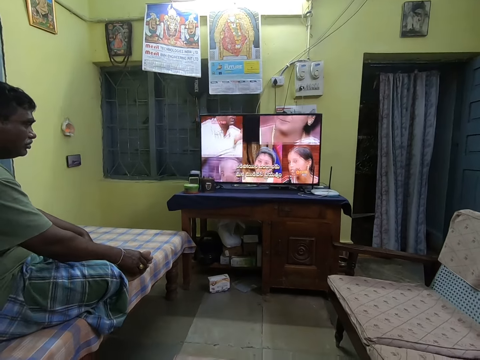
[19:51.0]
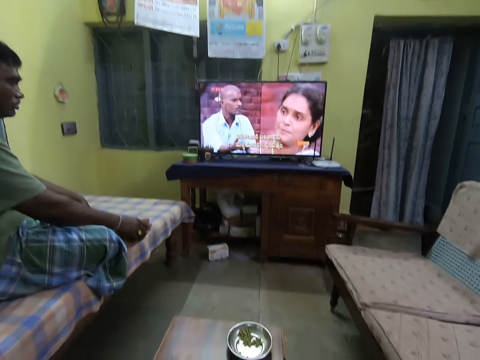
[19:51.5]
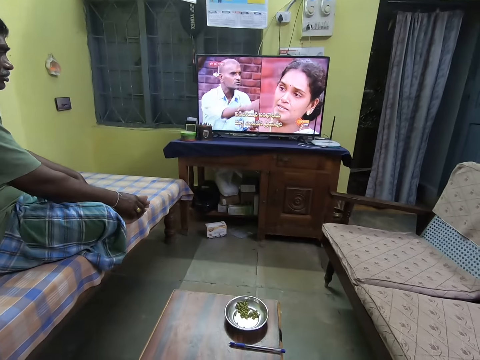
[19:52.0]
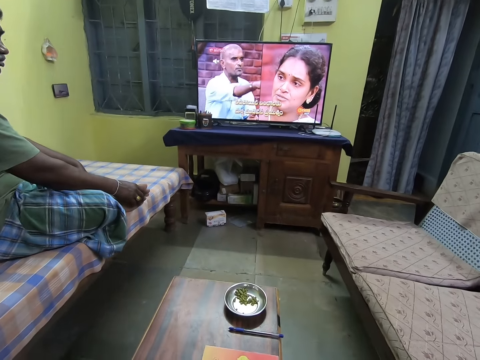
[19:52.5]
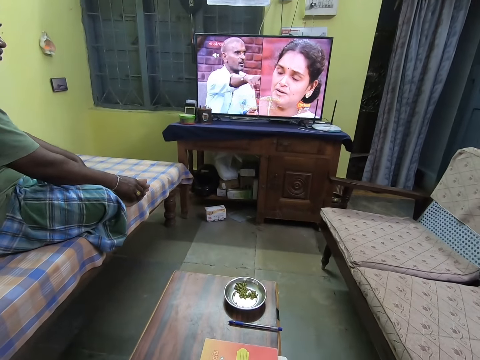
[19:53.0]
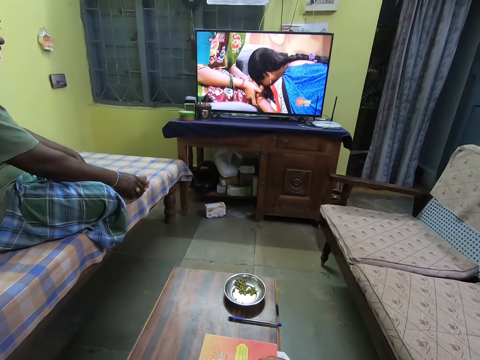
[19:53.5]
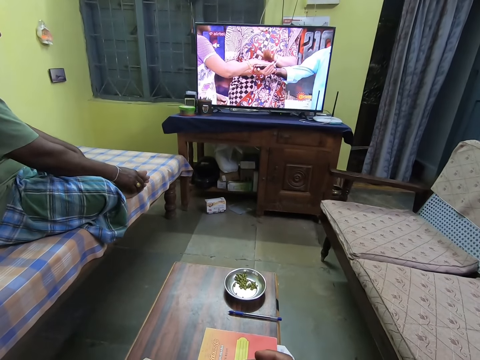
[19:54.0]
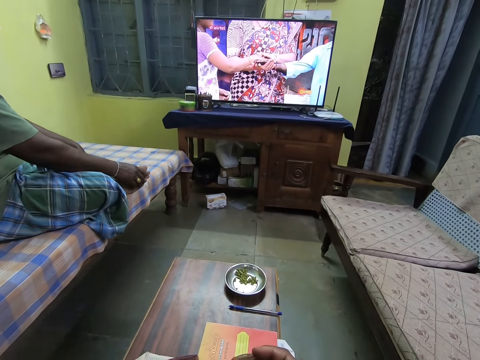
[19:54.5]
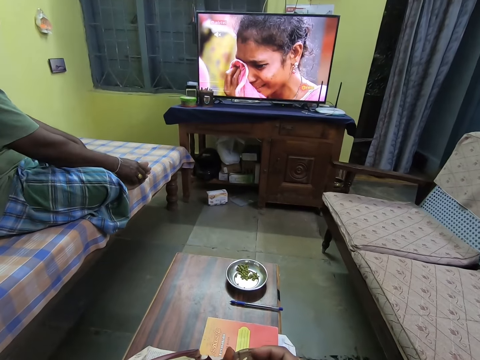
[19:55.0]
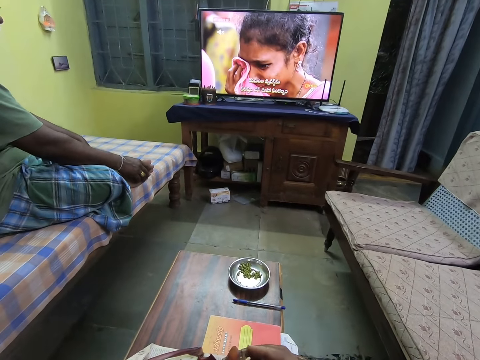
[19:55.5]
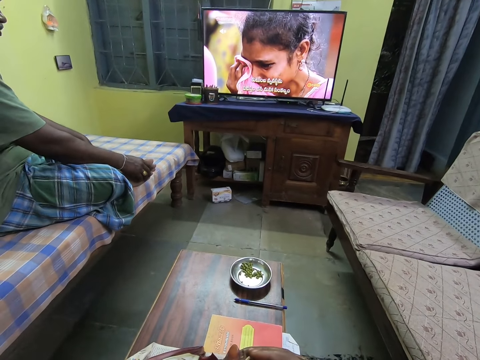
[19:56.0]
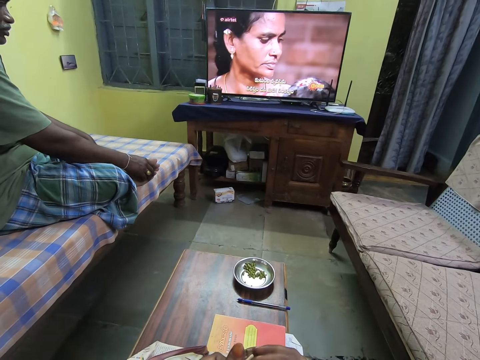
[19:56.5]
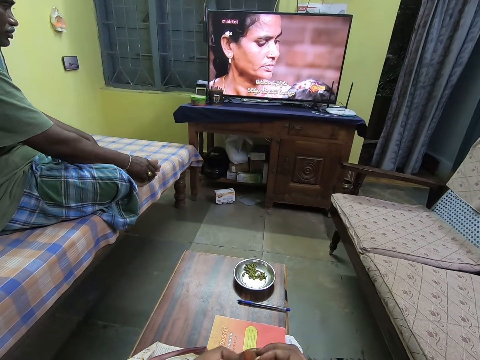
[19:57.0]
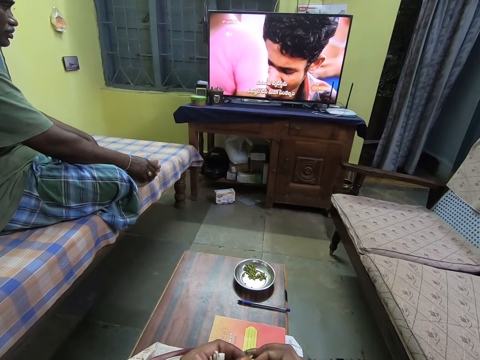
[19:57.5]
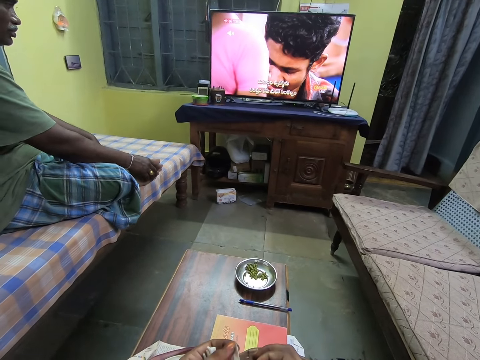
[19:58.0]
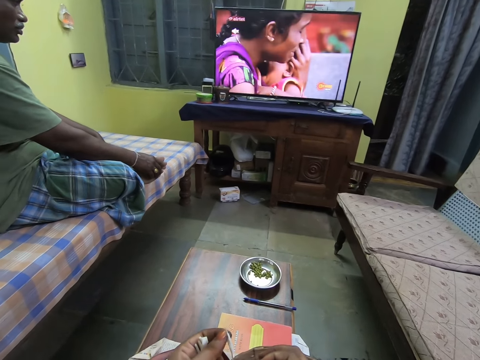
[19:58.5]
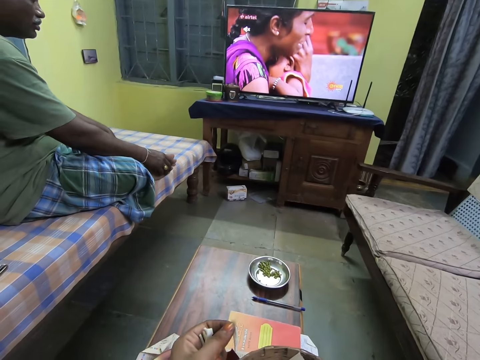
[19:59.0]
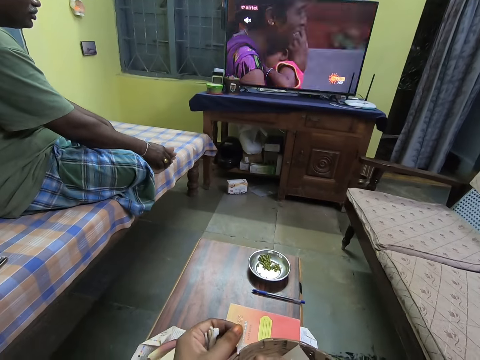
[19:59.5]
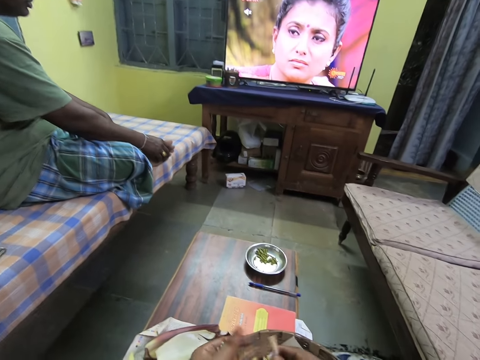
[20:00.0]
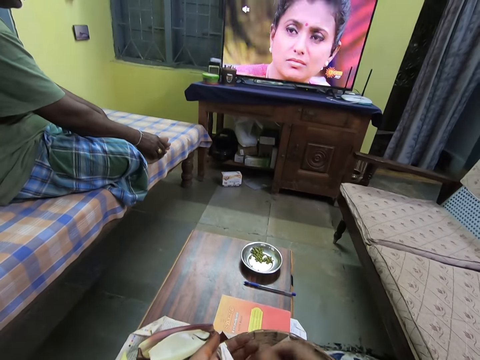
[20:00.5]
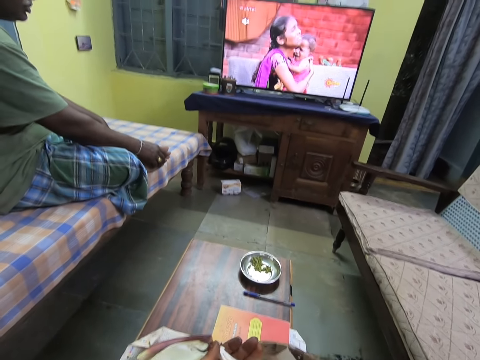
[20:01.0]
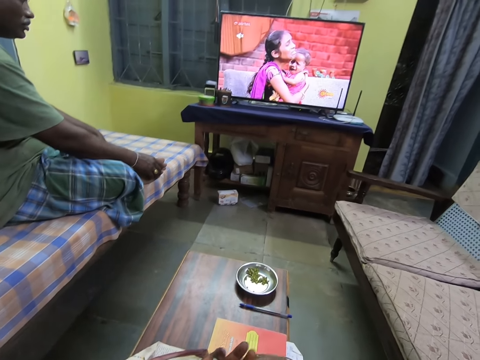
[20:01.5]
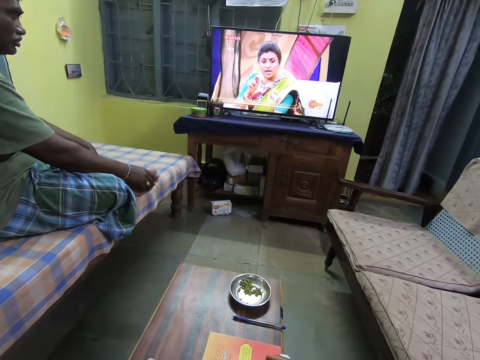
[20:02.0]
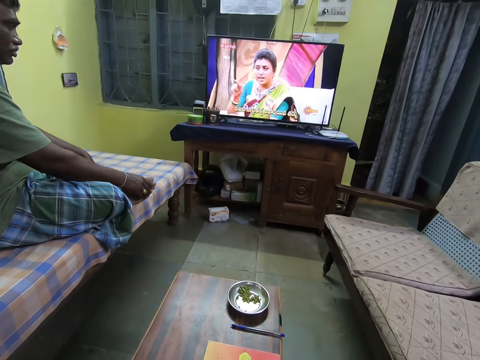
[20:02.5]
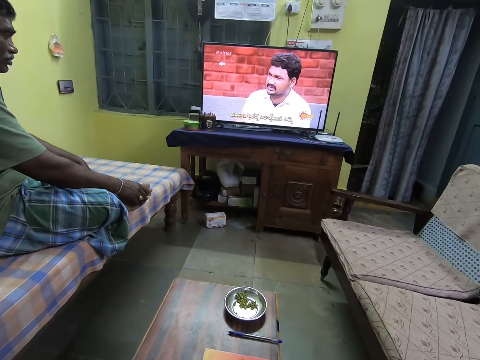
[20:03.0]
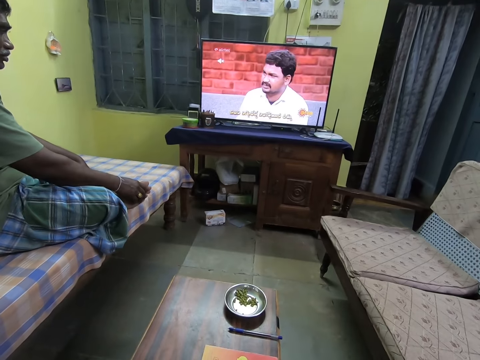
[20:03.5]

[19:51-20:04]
The camera wearer peels a plantain flower with her right hand. She removes the plantain flower seed from the plantain flower with her right hand. She passes the plantain flower to her right hand with her left hand. She drops the plantain flower on some plantain flowers on the paper in the basket with her right hand.

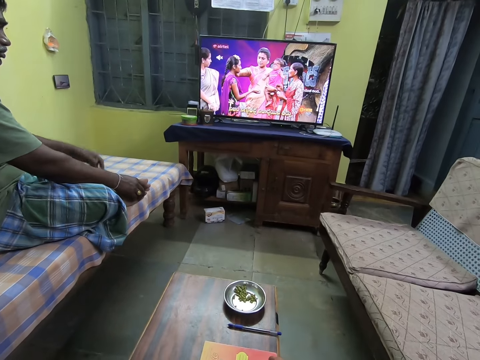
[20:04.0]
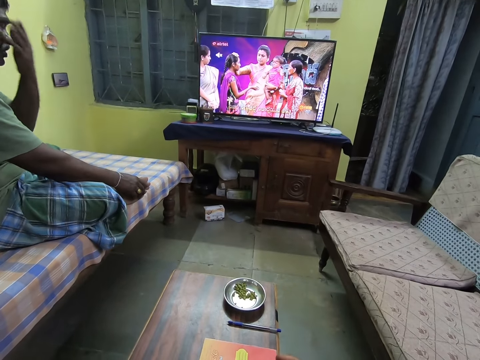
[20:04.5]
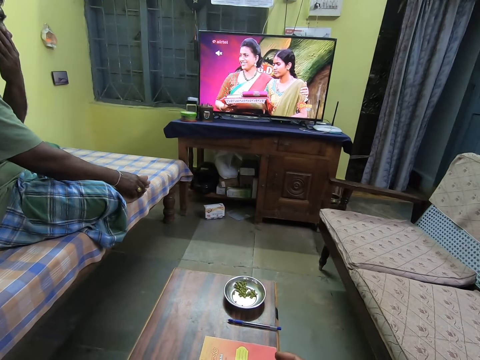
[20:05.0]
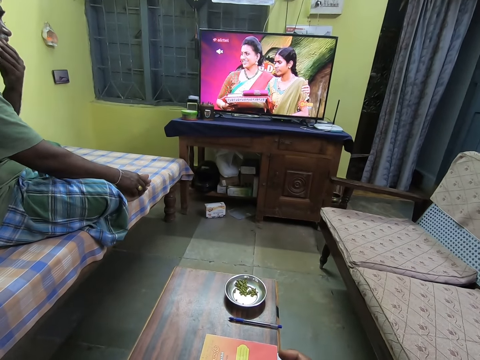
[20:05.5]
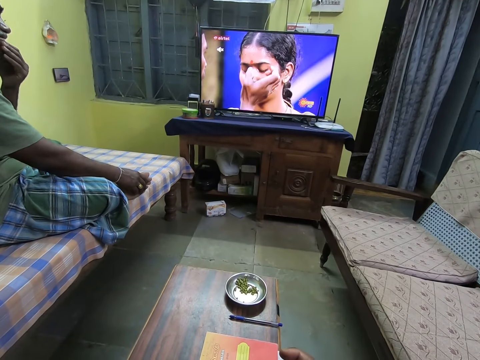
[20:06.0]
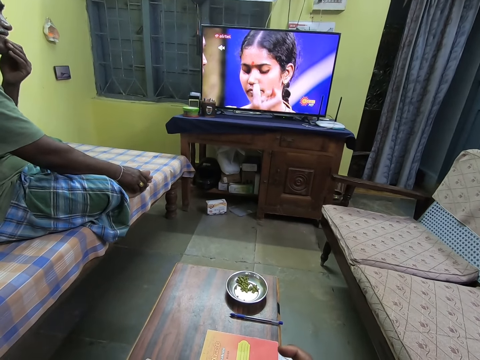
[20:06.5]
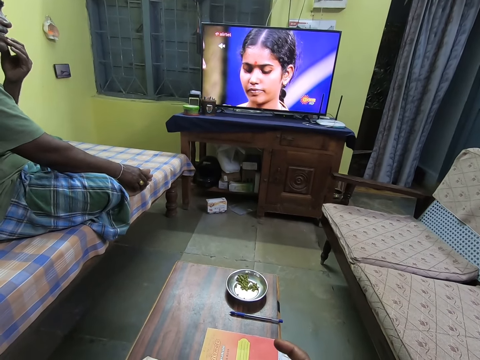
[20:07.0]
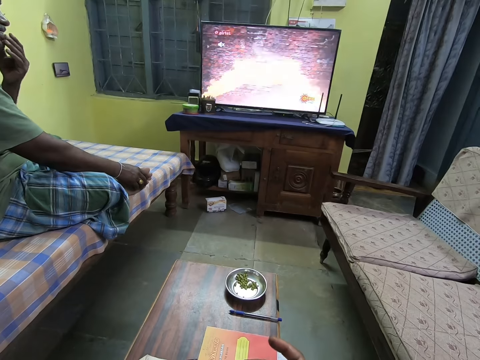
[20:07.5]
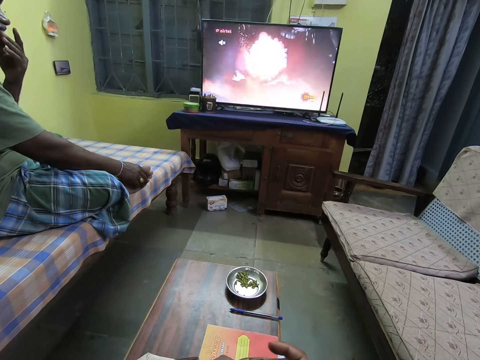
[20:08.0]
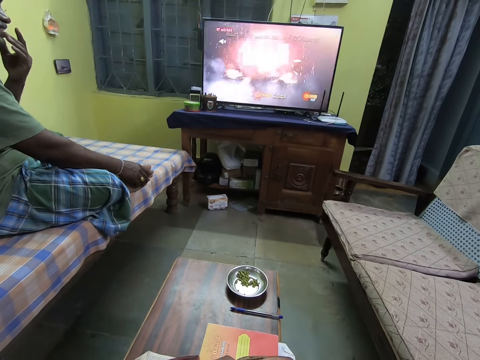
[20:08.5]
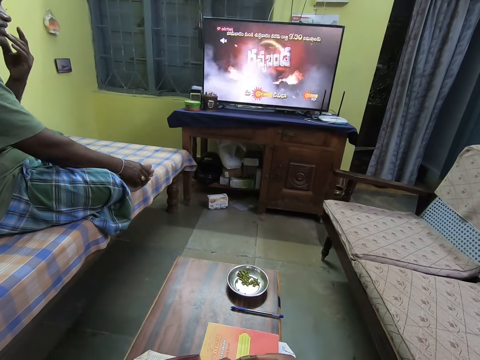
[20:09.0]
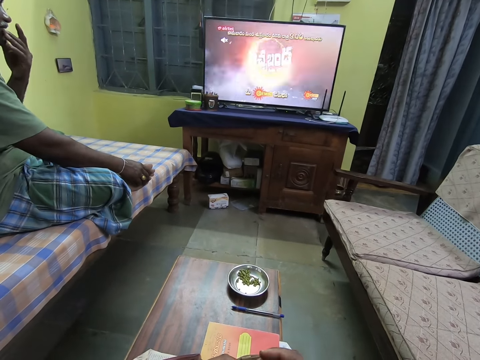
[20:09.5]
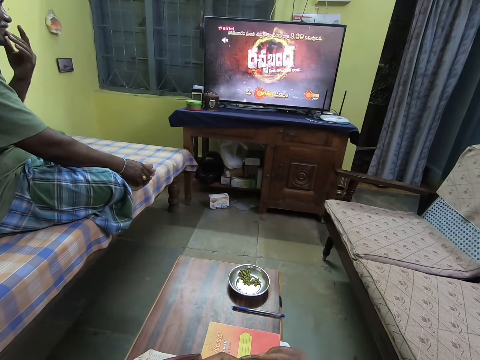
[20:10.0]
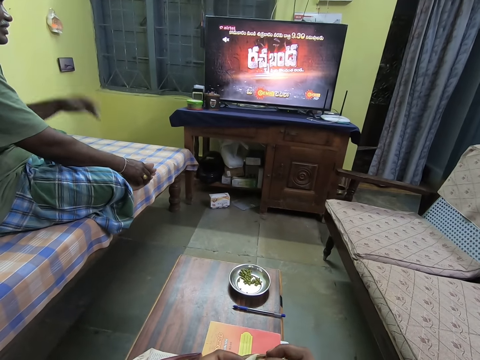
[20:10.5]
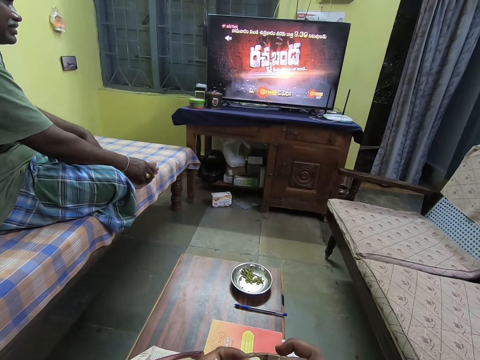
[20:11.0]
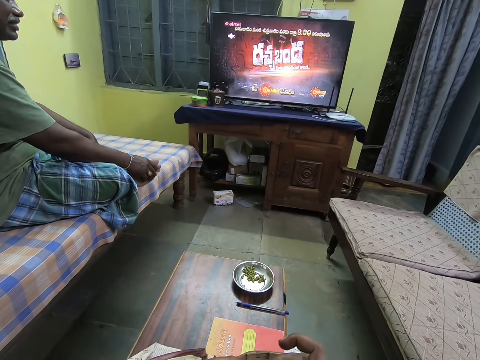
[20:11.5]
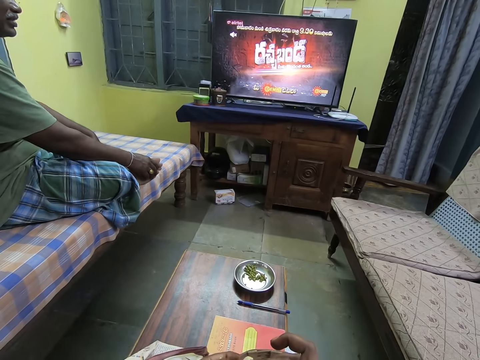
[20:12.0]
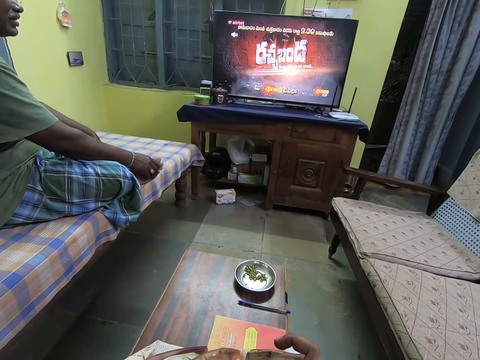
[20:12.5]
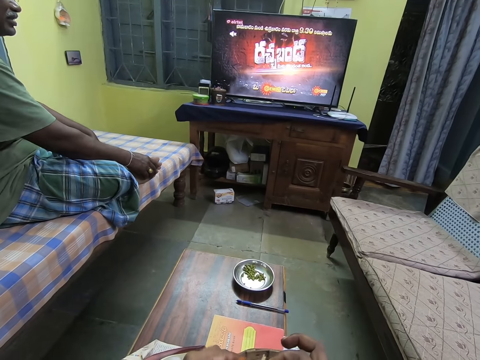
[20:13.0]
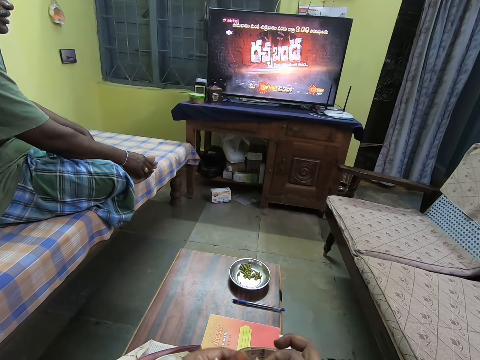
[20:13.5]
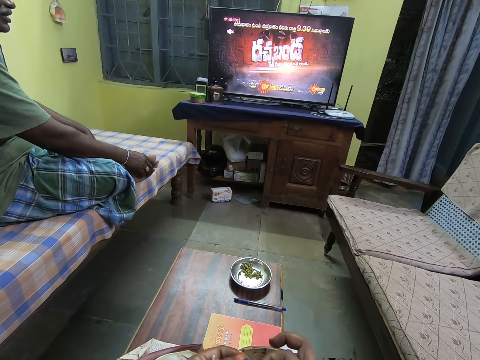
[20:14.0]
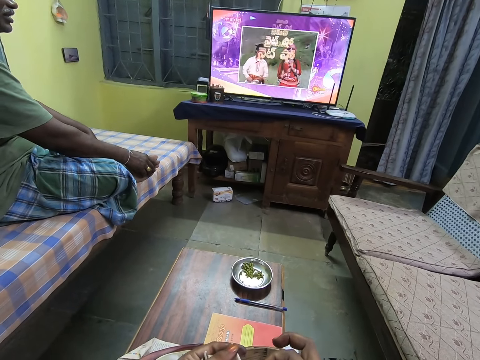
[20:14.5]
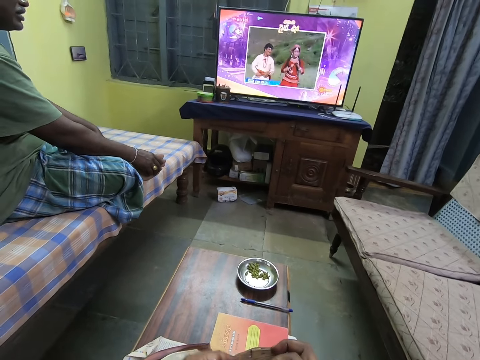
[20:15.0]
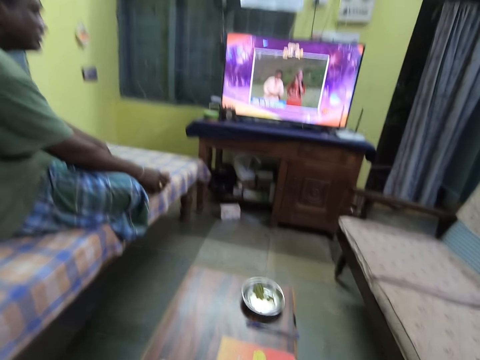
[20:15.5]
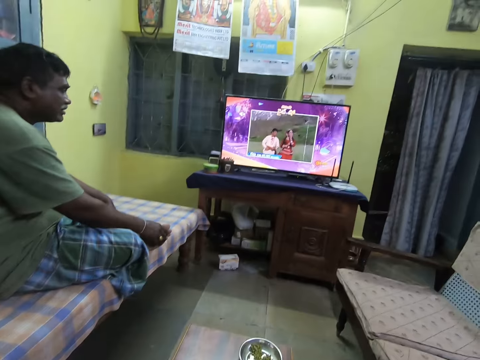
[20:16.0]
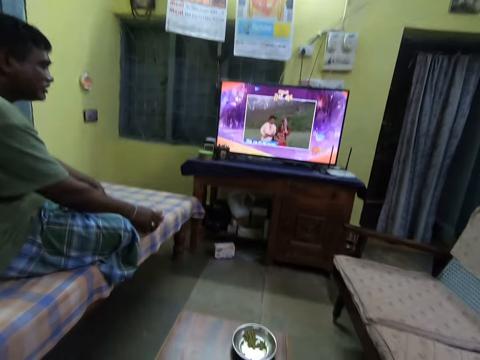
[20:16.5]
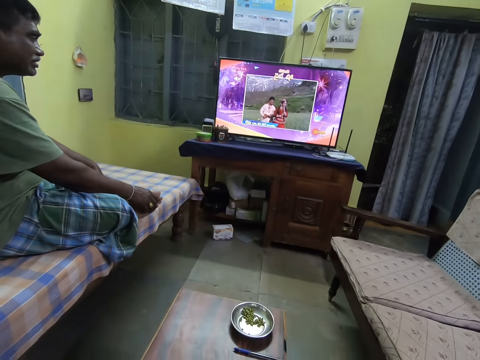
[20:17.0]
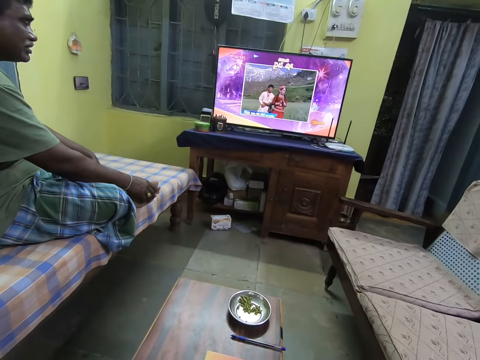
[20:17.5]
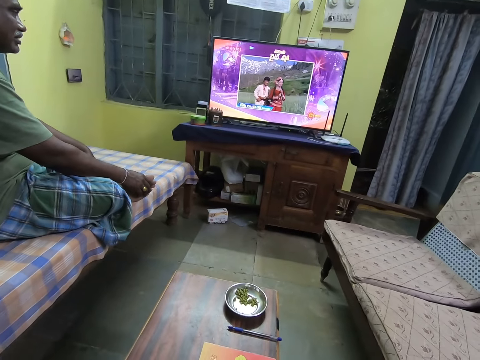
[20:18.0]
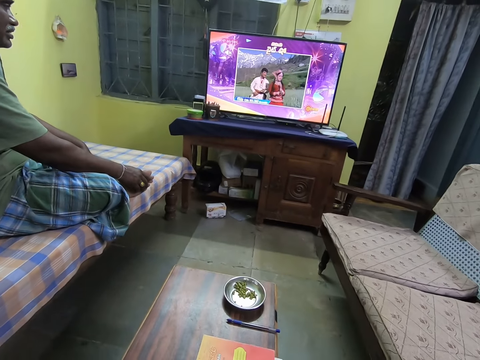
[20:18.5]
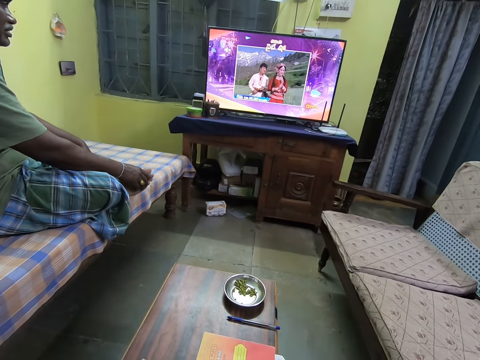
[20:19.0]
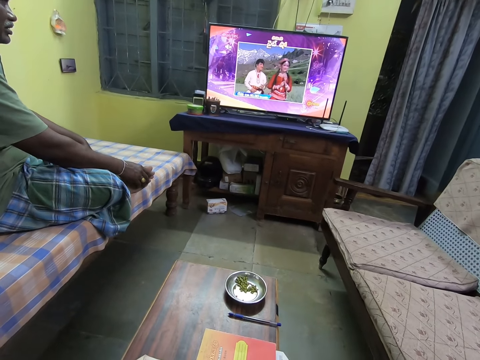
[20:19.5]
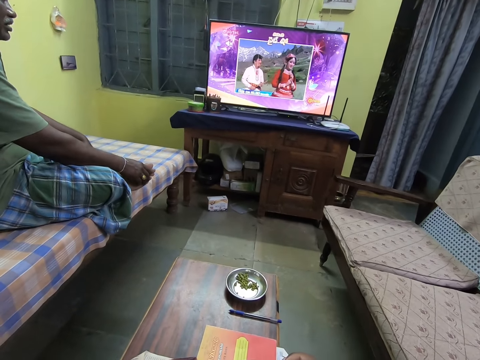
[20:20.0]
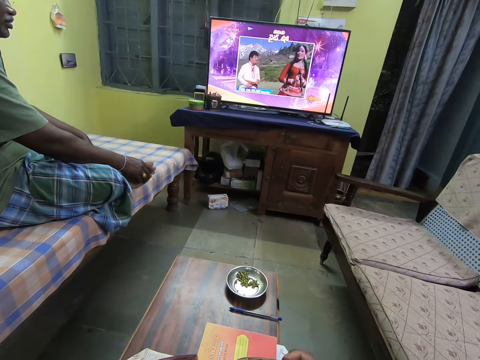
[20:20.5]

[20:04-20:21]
A man touches his face. The camera wearer removes the plantain flower seed from the plantain flower with her right hand. She peels the banana flower.
